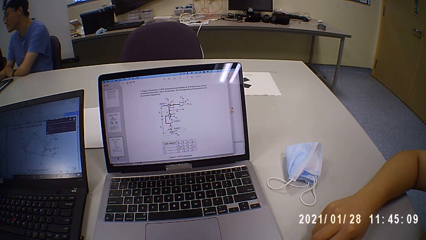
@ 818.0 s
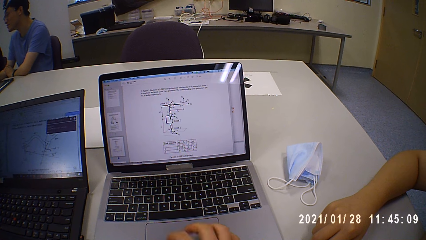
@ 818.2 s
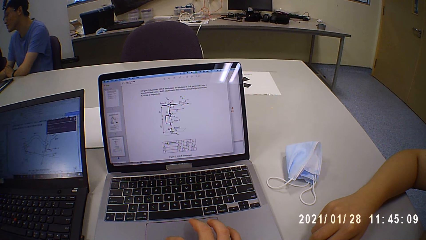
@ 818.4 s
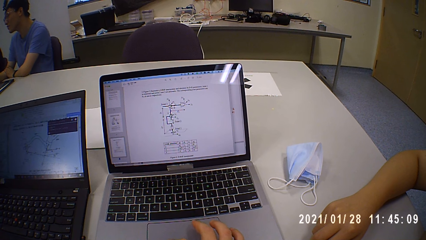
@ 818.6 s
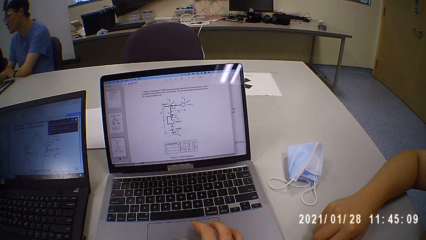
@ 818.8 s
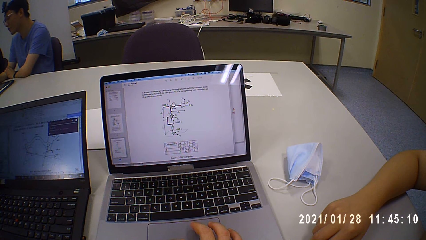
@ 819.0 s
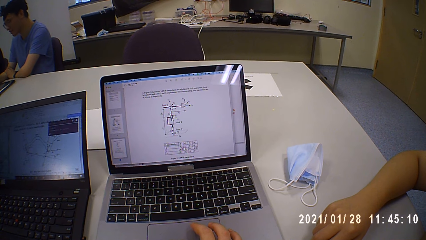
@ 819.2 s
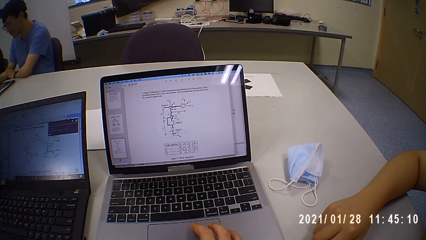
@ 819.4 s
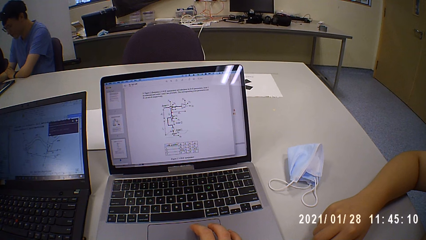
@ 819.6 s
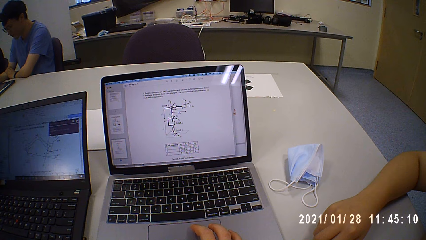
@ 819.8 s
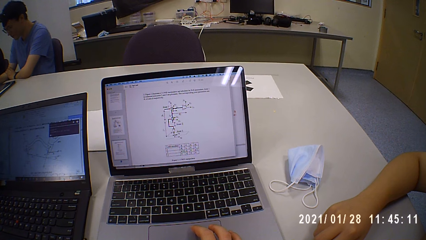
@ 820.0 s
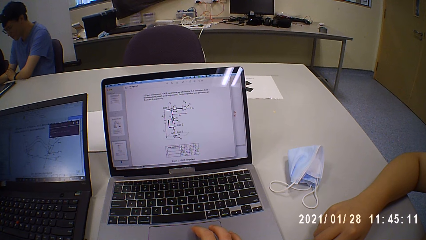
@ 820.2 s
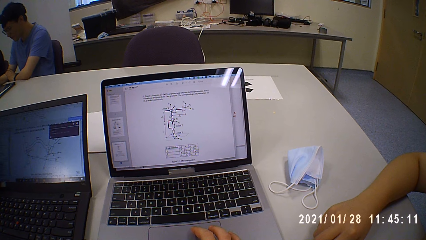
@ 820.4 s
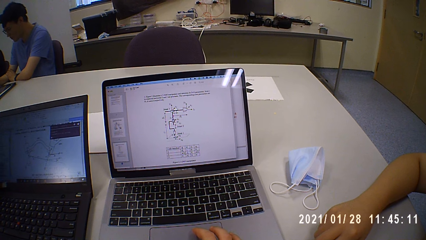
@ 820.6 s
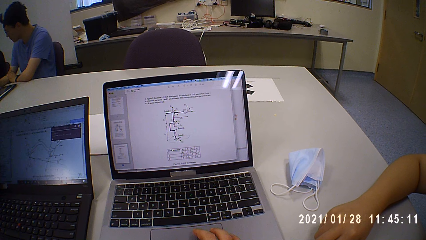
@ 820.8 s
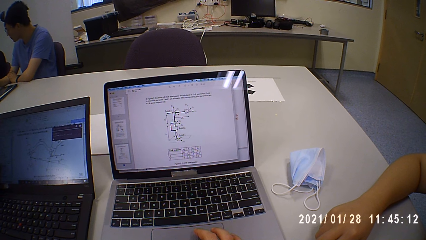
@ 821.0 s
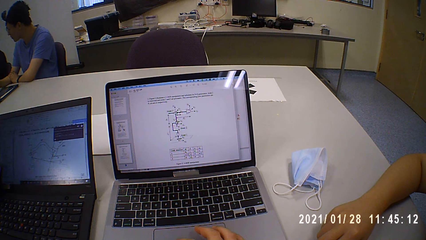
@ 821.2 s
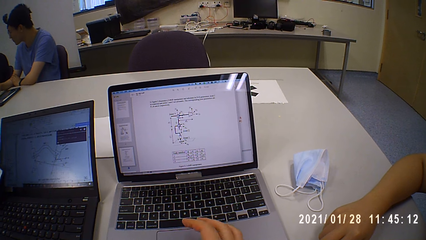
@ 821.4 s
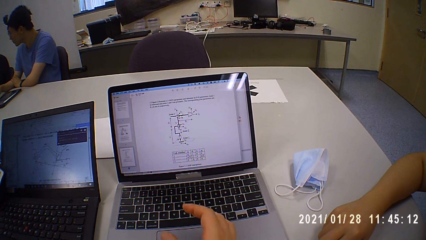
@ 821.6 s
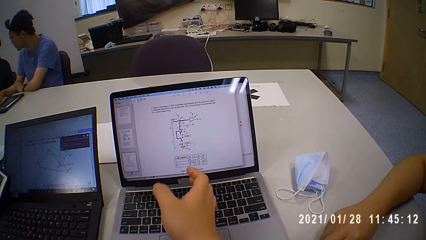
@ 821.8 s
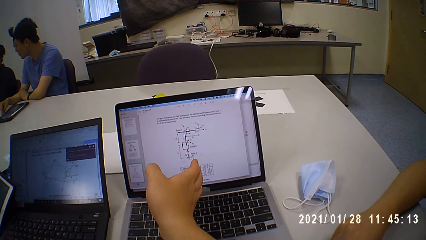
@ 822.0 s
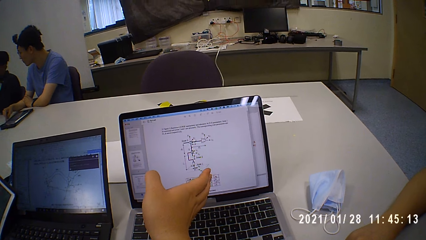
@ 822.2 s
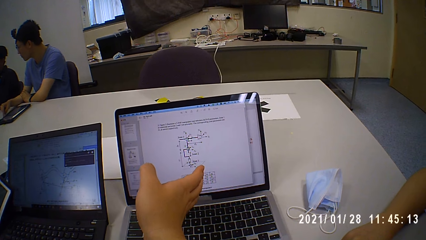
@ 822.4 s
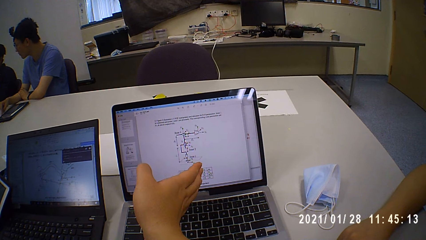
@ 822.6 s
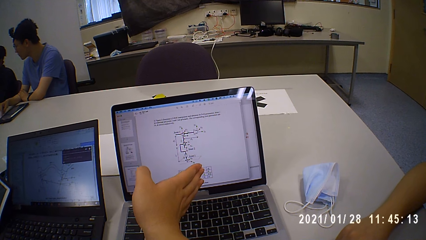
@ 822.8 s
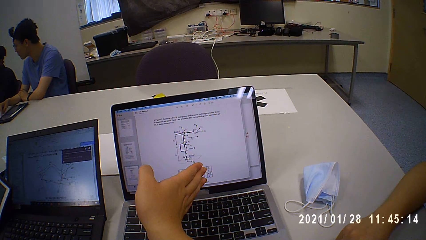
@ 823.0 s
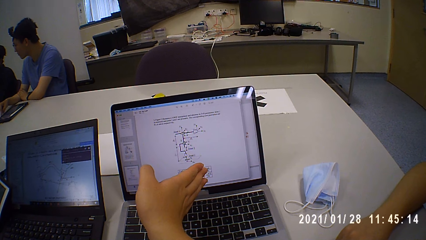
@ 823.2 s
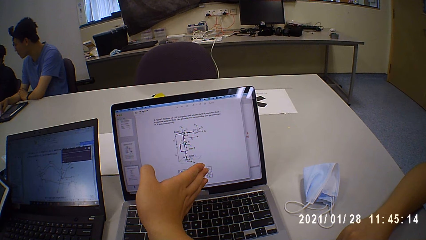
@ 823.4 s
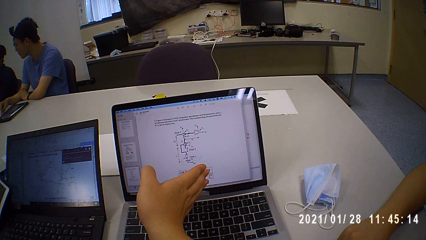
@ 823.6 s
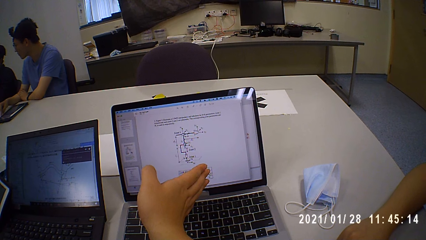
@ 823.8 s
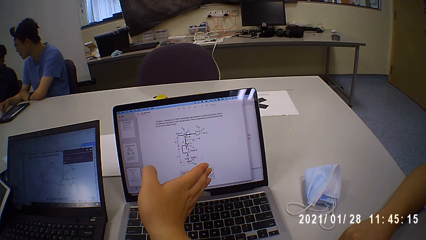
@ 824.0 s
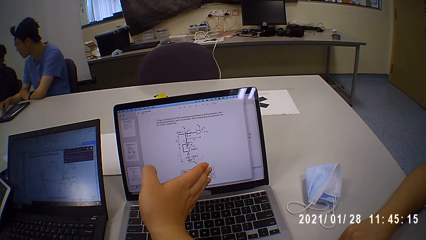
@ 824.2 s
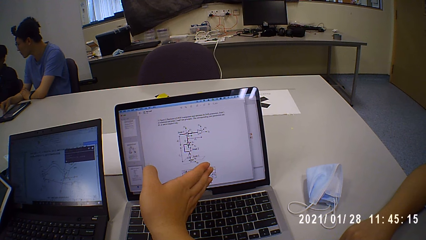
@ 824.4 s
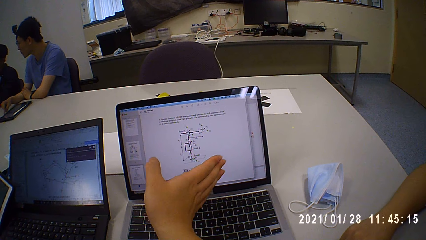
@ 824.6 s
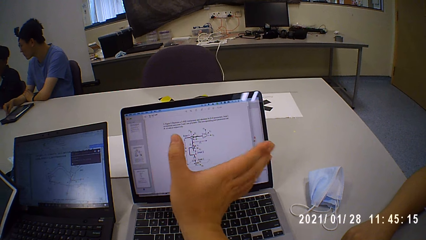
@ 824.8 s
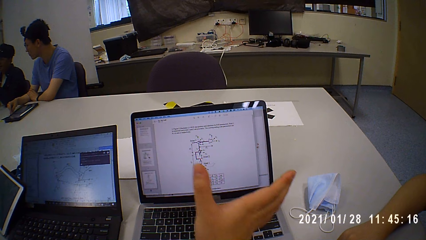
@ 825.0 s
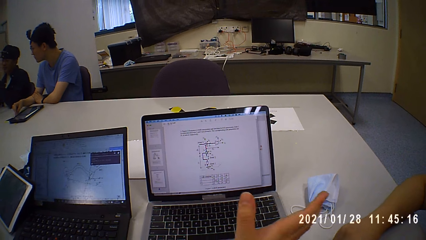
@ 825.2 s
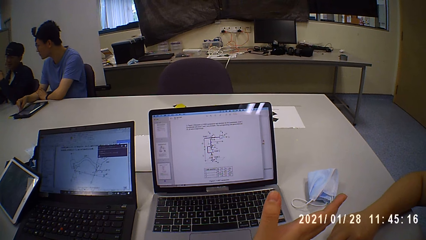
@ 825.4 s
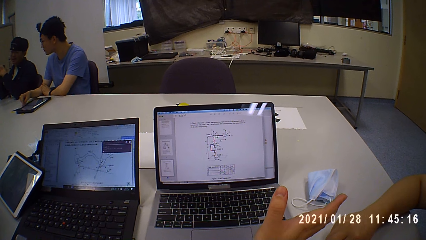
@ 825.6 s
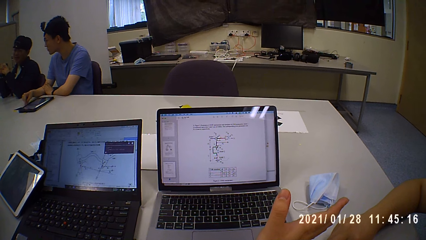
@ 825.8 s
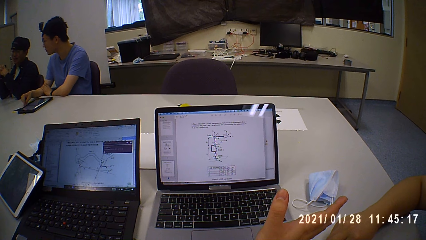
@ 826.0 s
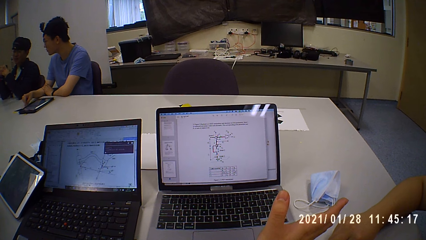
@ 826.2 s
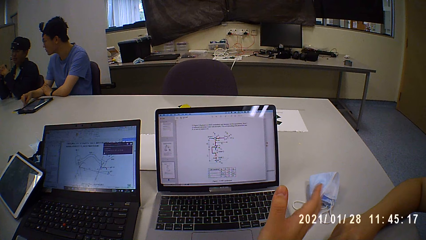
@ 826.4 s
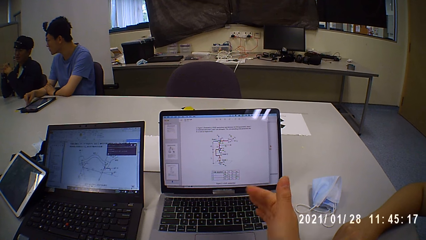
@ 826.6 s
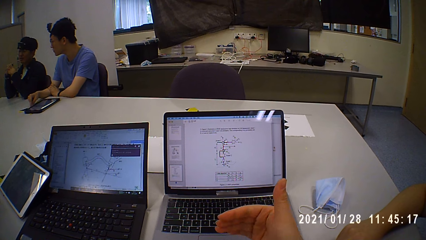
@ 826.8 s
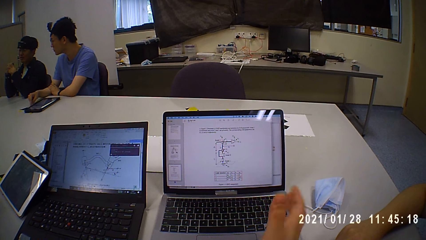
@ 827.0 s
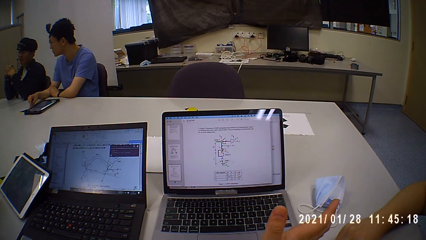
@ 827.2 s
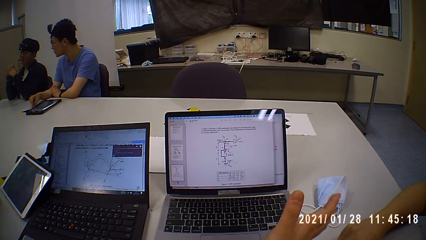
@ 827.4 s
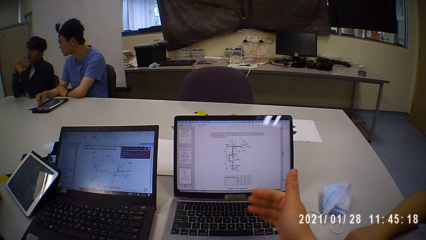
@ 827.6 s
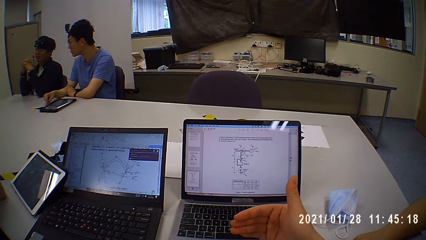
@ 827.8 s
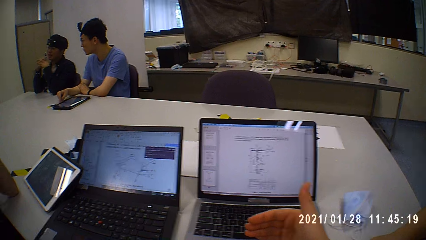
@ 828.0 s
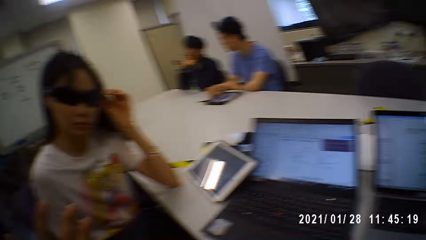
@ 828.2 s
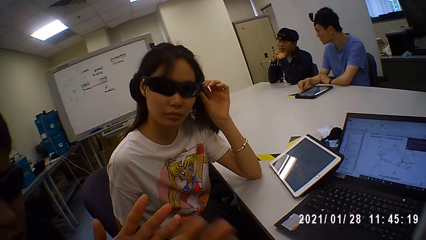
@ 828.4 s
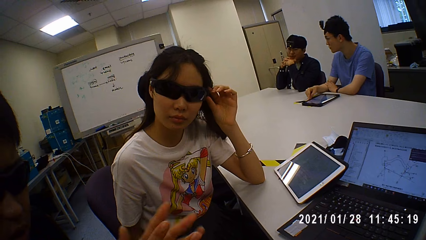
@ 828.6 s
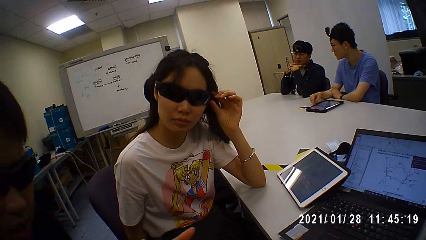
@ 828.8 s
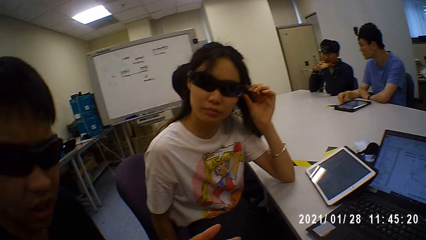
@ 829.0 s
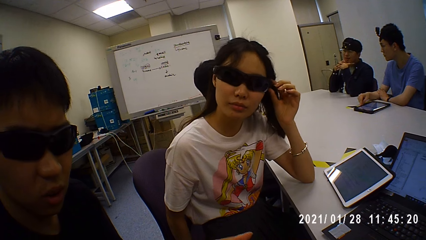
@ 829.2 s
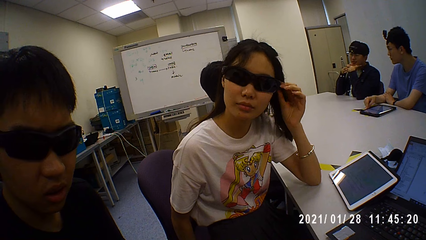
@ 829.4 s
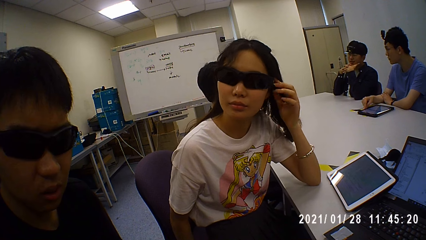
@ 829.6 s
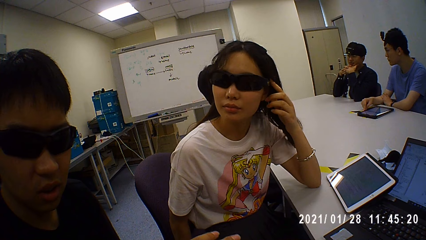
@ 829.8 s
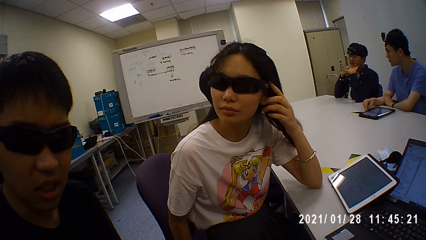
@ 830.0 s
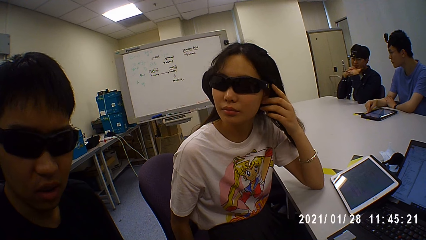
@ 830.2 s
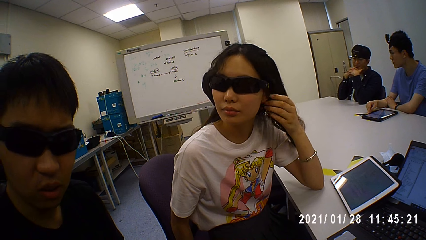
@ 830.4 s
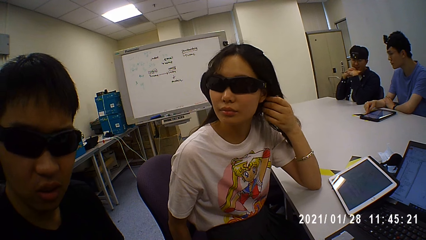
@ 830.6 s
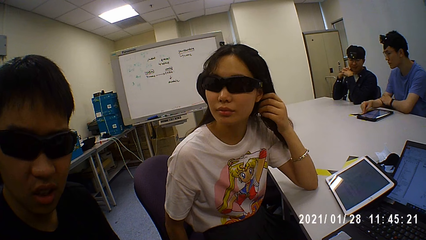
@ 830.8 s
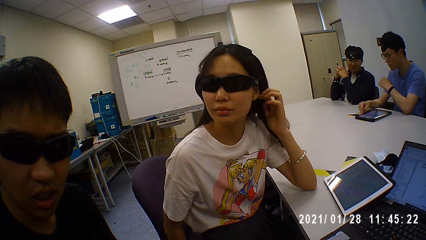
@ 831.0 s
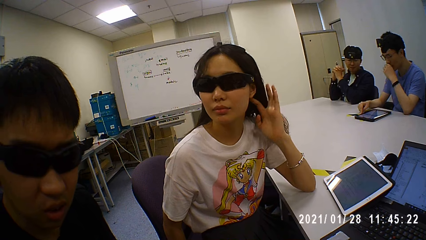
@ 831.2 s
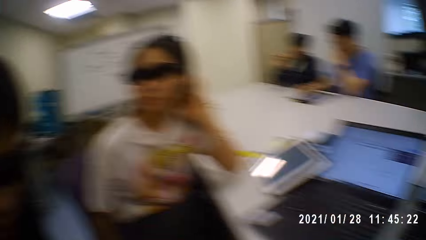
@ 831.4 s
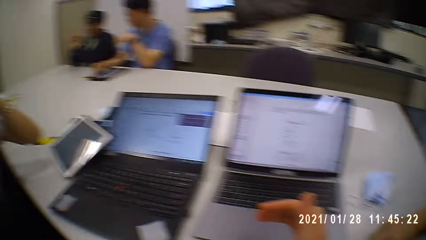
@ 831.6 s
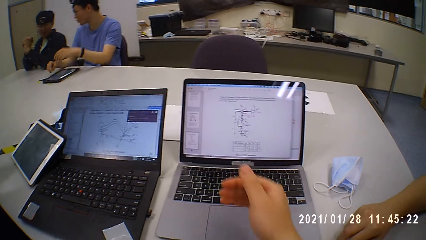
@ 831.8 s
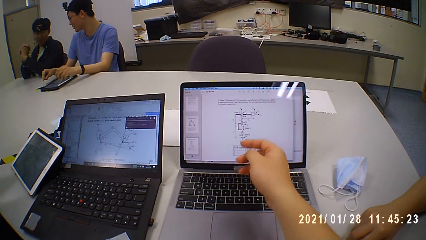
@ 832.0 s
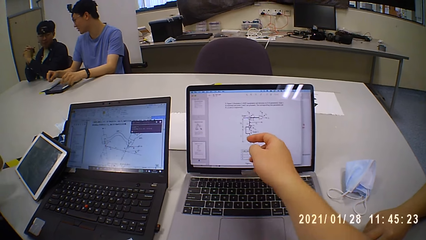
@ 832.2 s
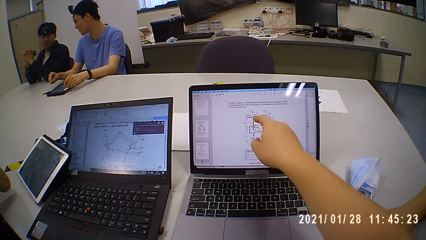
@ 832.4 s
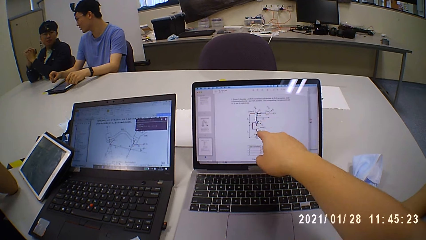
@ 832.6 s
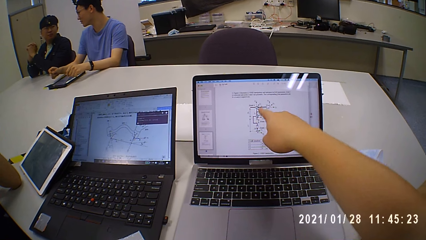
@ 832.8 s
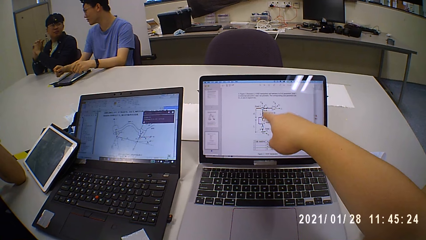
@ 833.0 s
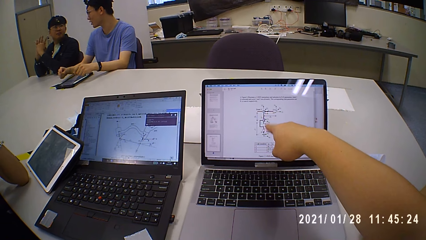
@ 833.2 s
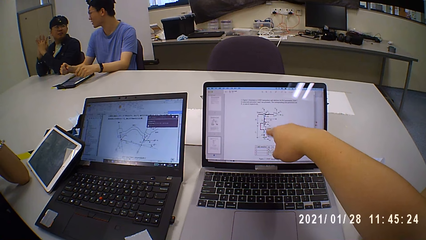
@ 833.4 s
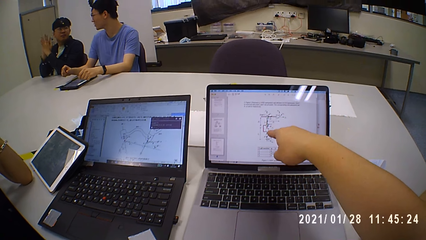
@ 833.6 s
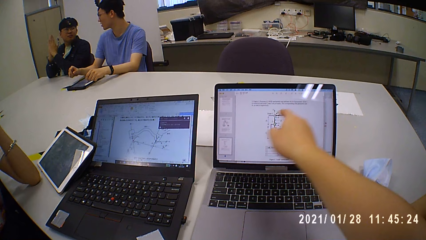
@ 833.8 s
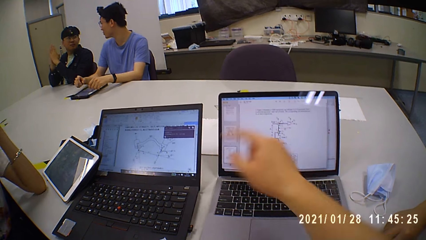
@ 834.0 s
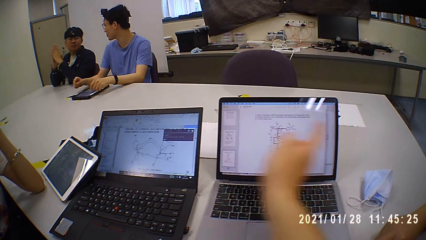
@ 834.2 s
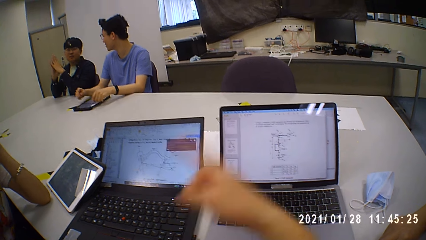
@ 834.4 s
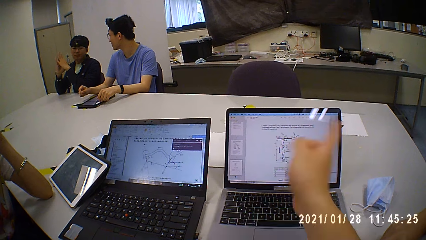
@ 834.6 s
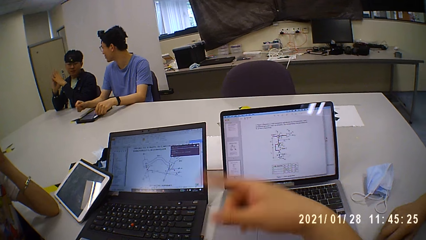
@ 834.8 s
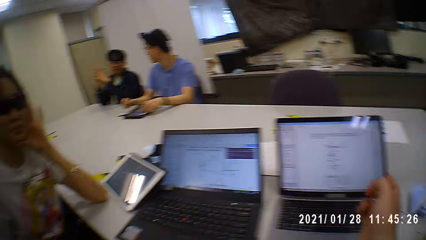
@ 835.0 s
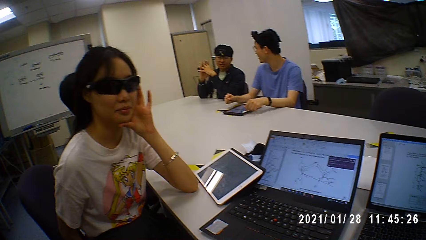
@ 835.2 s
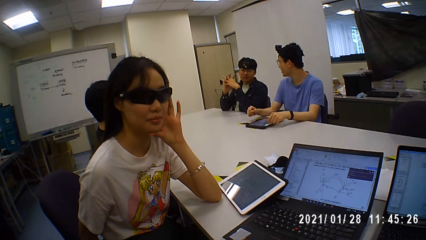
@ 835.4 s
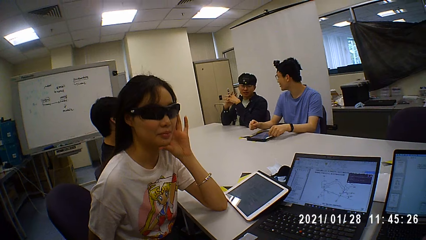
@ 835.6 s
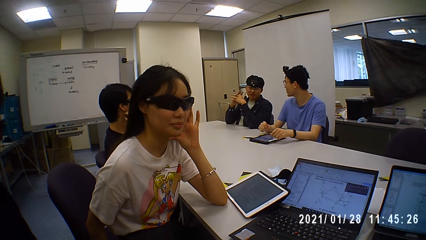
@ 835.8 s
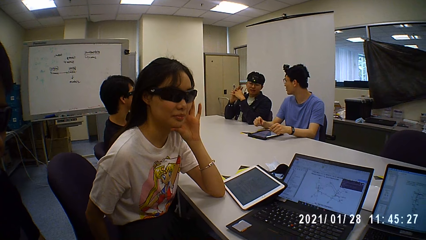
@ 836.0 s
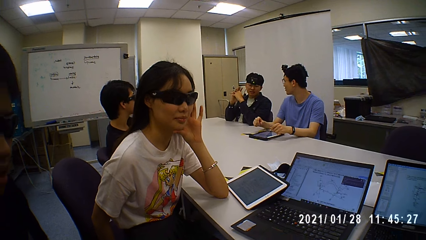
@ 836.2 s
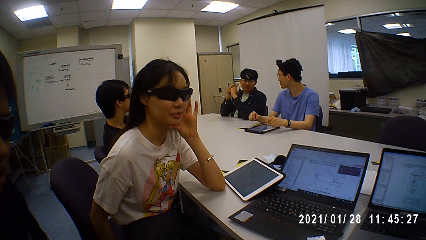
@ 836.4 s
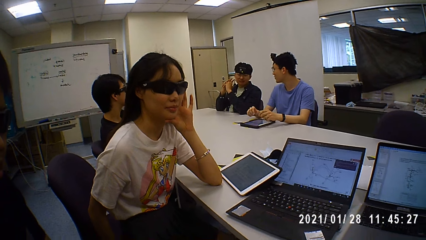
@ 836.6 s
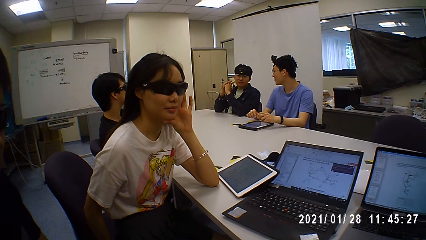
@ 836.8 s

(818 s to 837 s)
The camera wearer holds the laptop with the right hand. He gesticulates with his right hand. He points at the laptop. He sways his hand. A man talks to the camera wearer. A lady adjusts the glasses. The camera wearer points at a diagram. He sways his hand.
